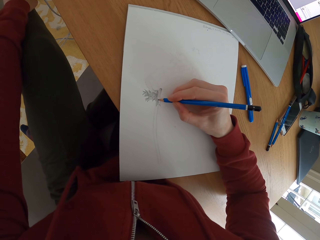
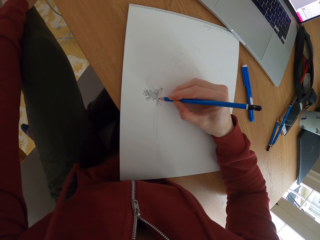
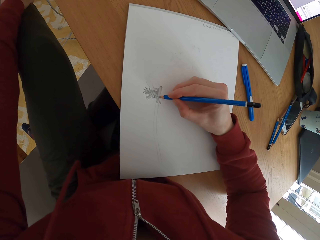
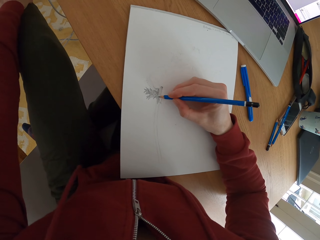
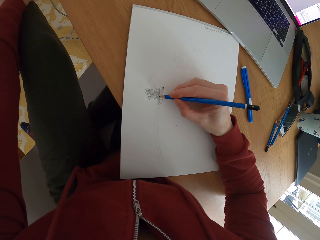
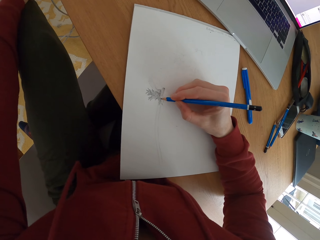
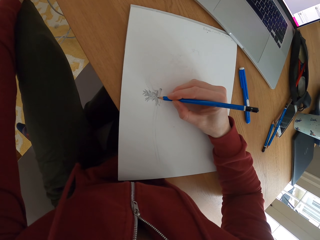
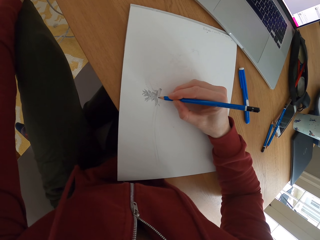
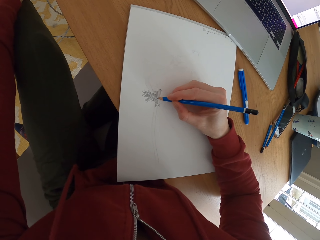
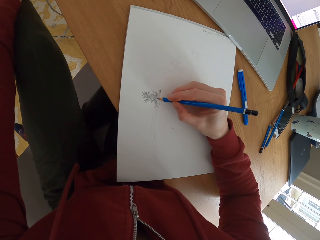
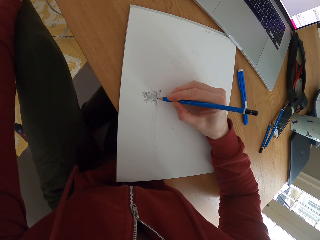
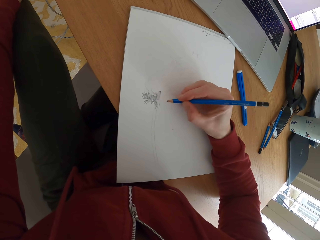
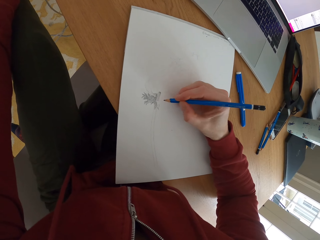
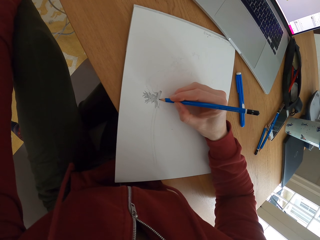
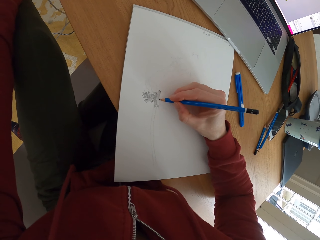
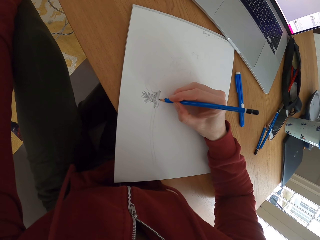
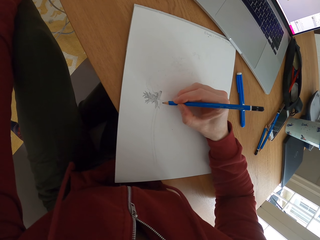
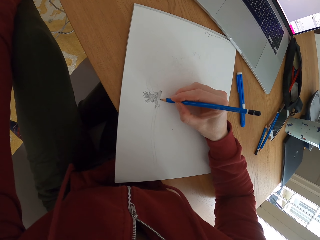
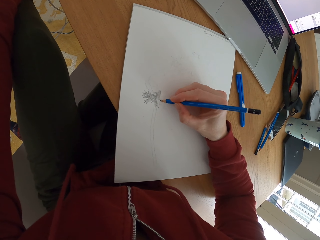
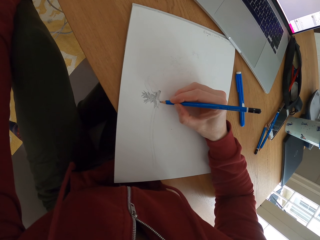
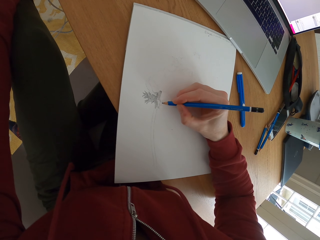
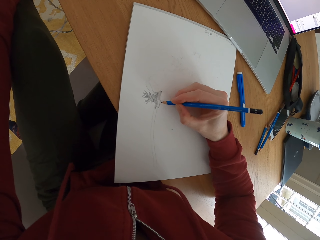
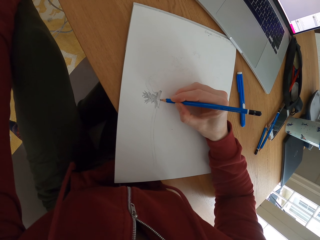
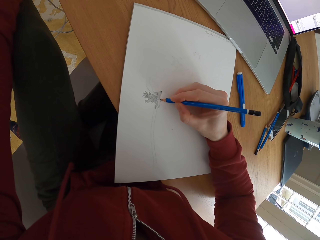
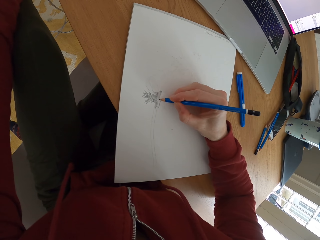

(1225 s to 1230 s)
The camera wearer draws a sketch.

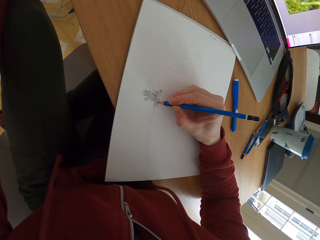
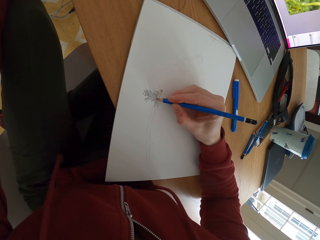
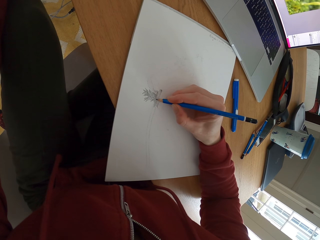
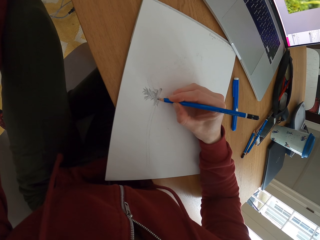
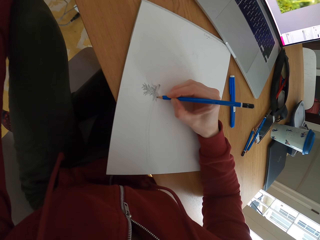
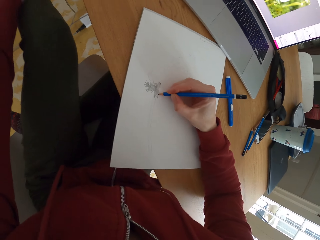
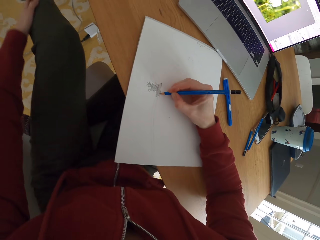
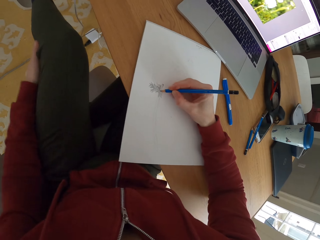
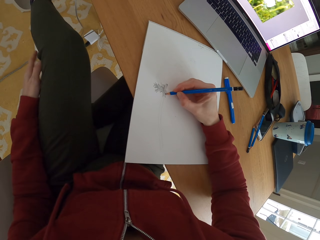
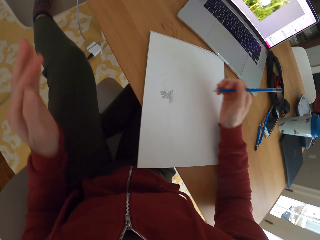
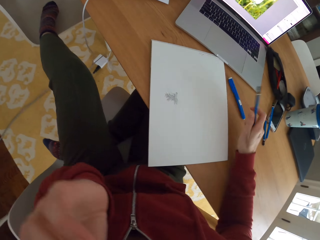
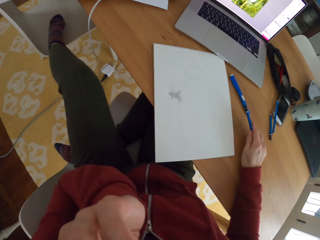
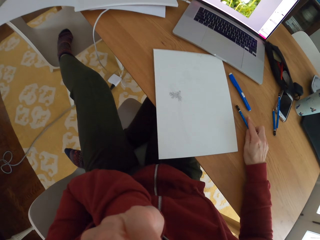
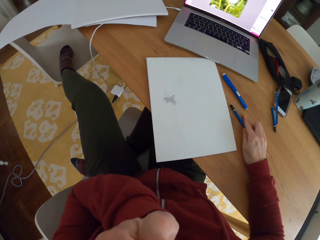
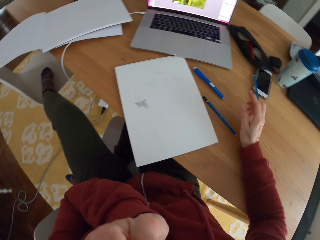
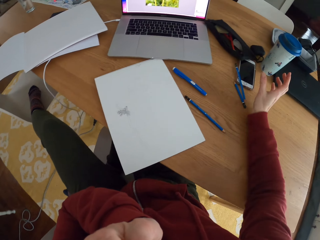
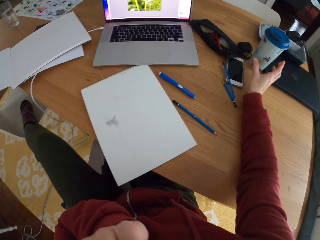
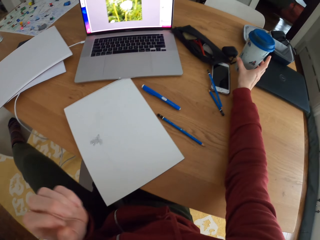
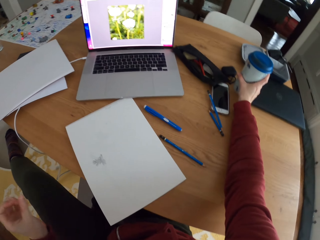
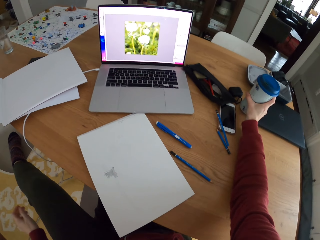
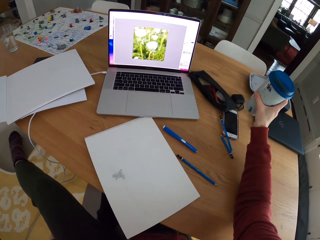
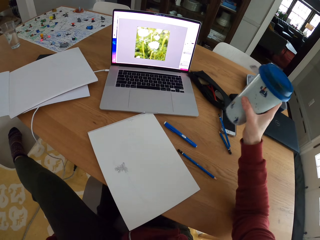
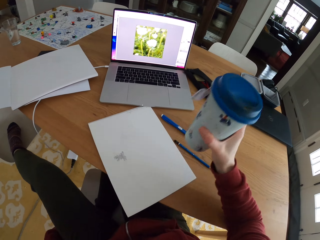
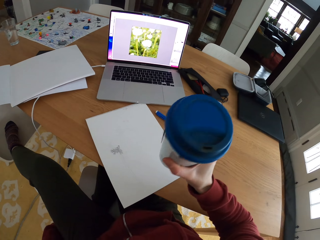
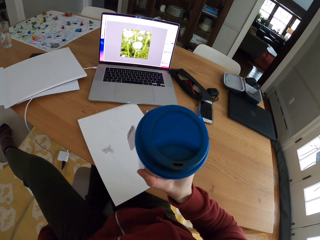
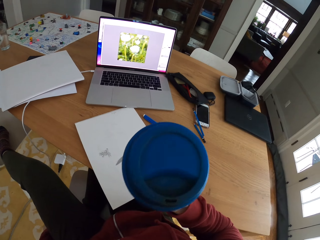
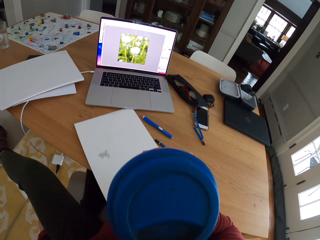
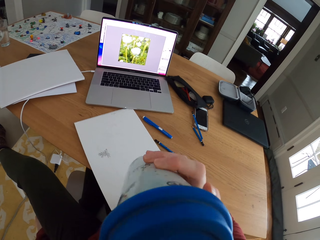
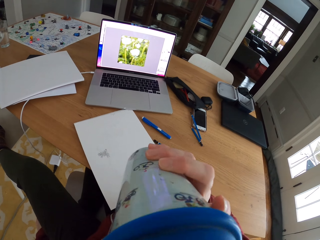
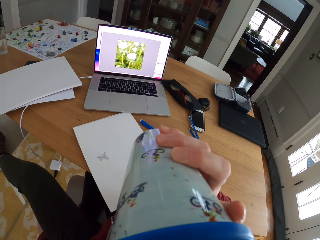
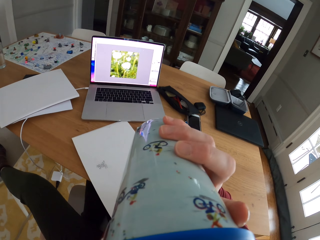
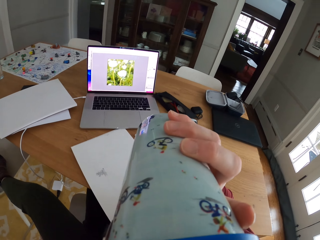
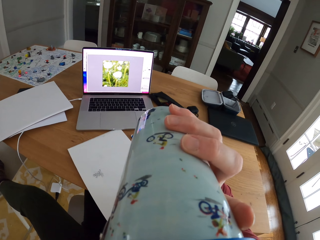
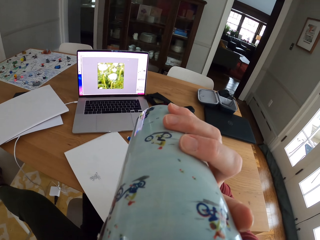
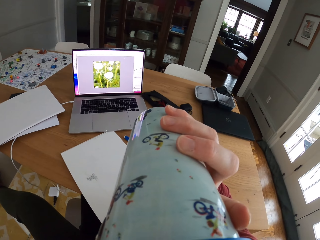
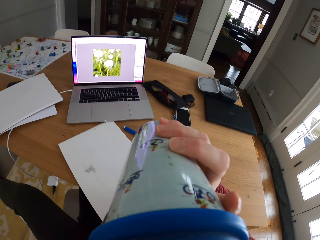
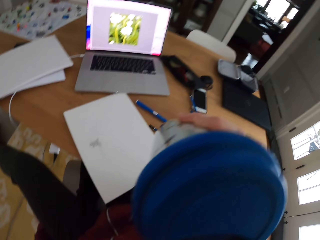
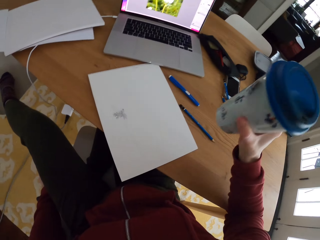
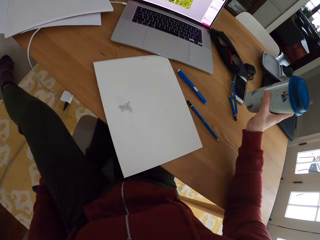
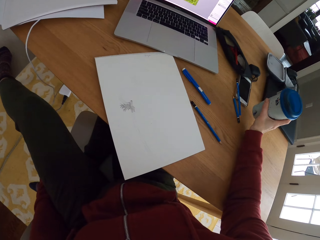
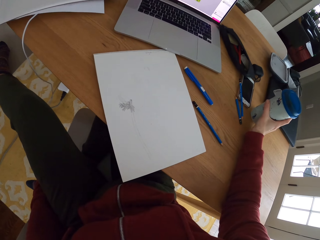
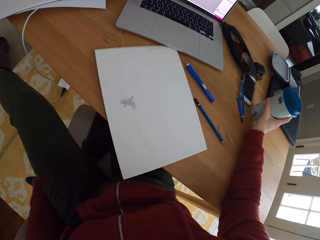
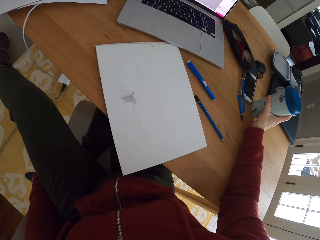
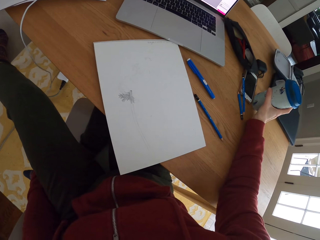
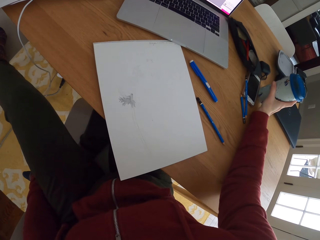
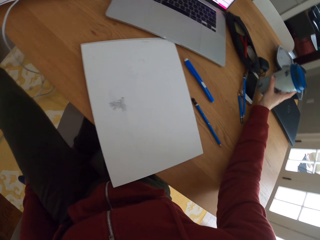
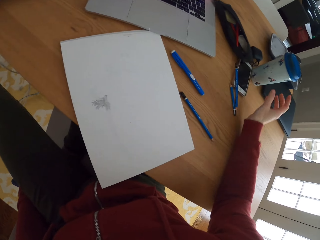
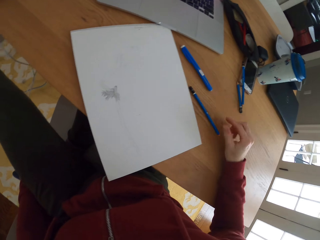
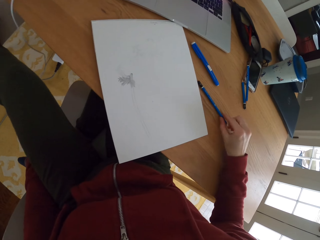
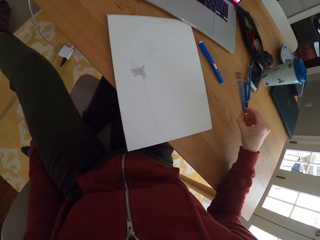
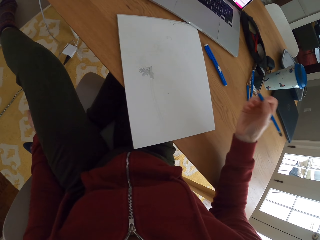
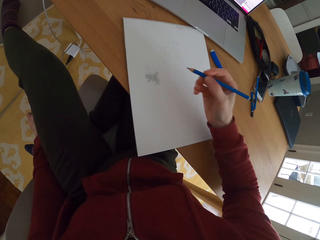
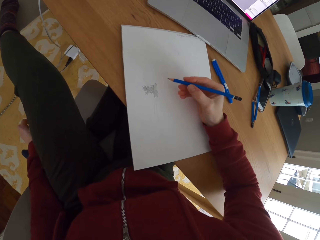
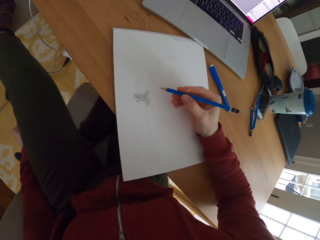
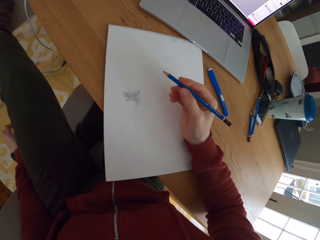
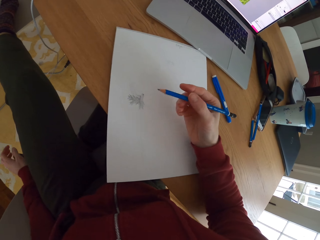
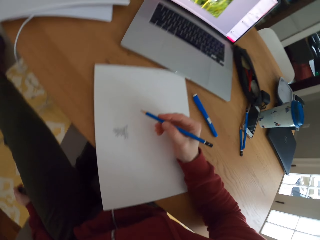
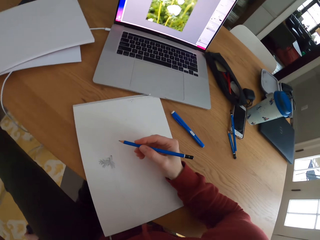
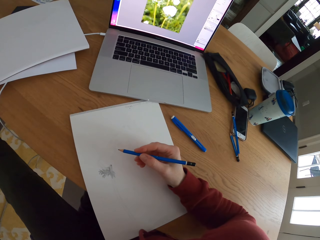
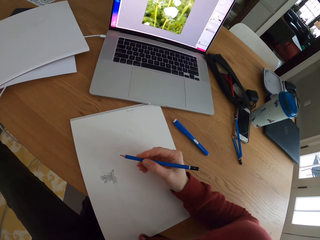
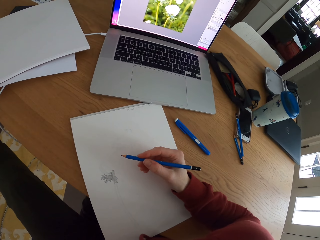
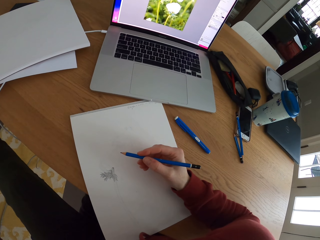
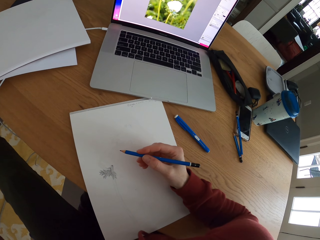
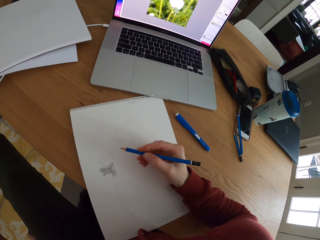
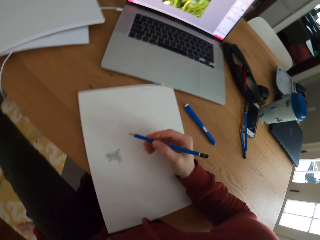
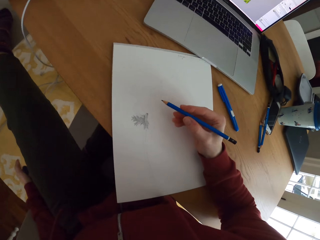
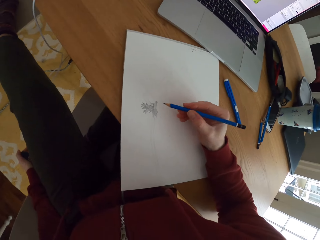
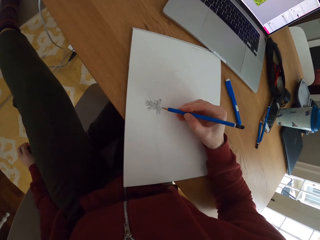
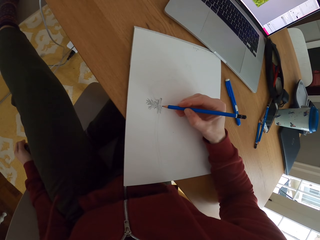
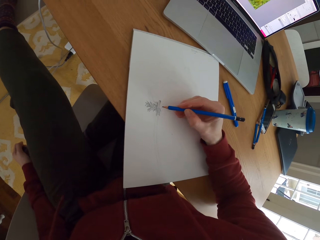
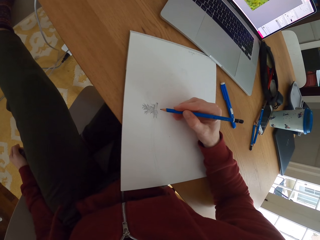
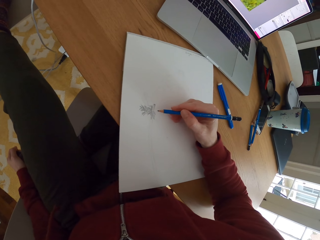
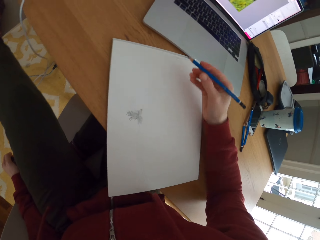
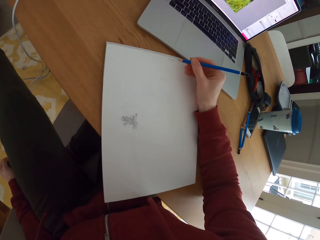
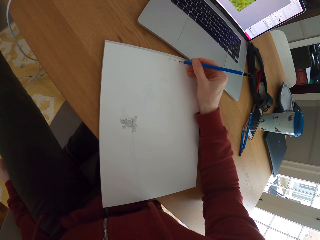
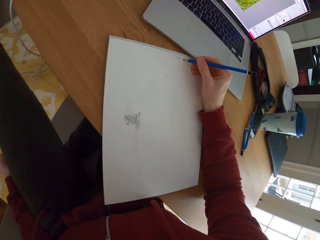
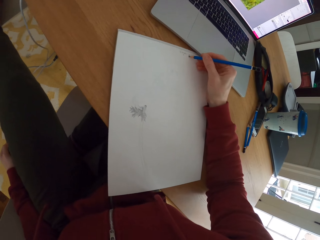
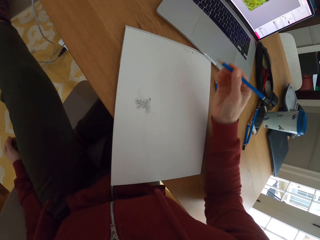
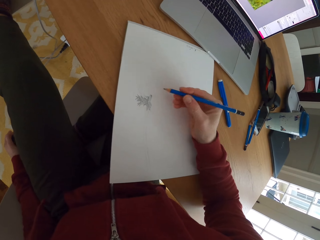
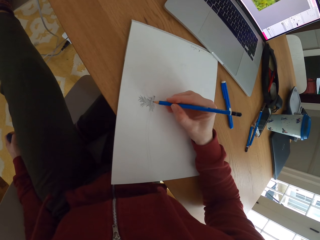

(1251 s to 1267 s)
The camera wearer moves the left hand. They put the pencil down on the table. They pick up a bottle of coffee from the table. They drink the coffee. They put down the bottle of coffee on the table. They pick up the pencil from the table. They place a hand on the drawing paper. They move the drawing paper. They draw on a piece of paper with the pencil. They stare at the laptop. They move the hand holding the pencil. They rub the pencil on the drawing paper.
